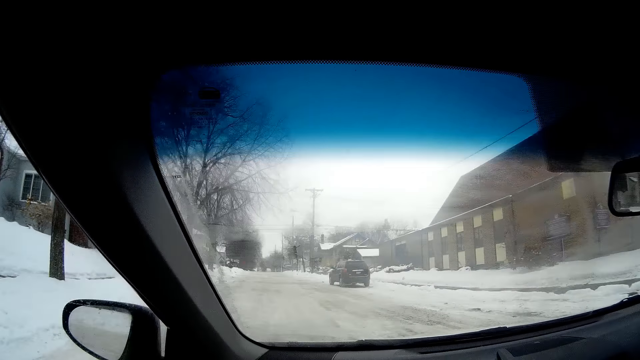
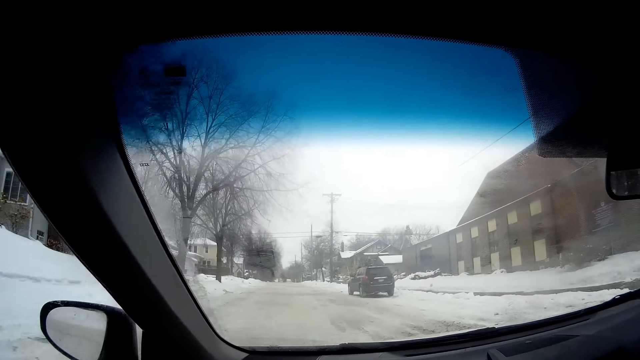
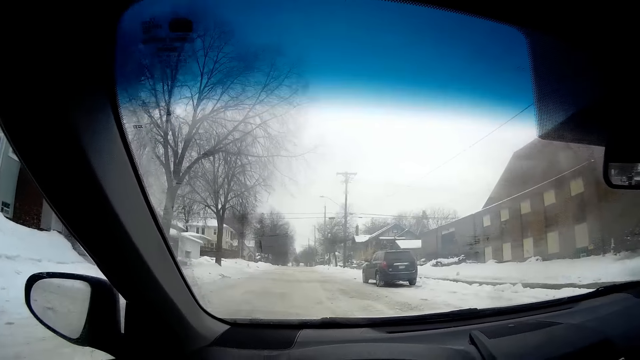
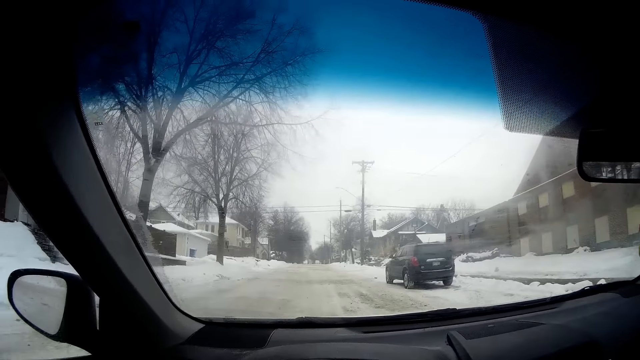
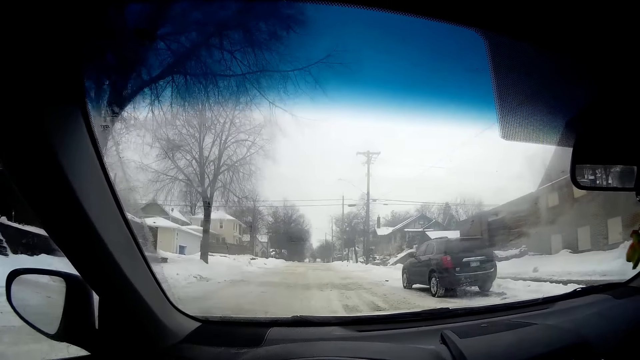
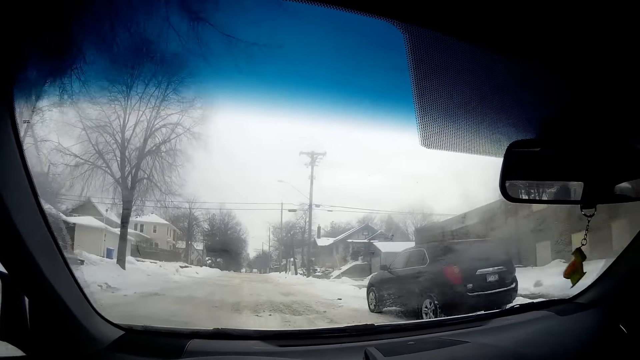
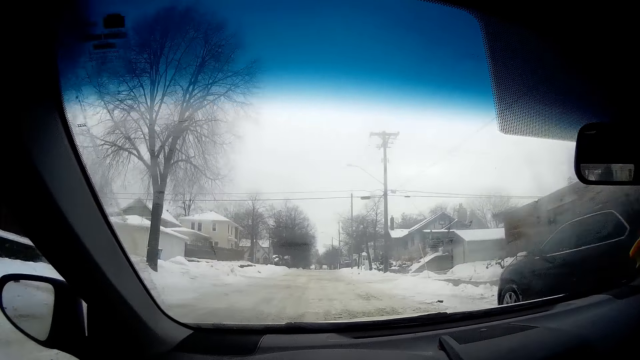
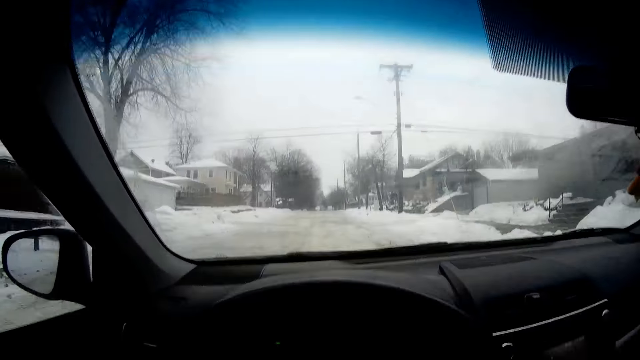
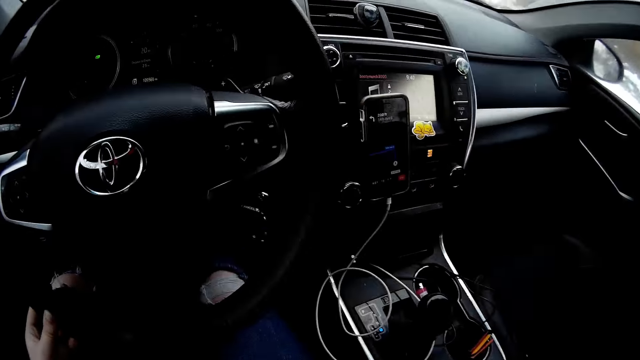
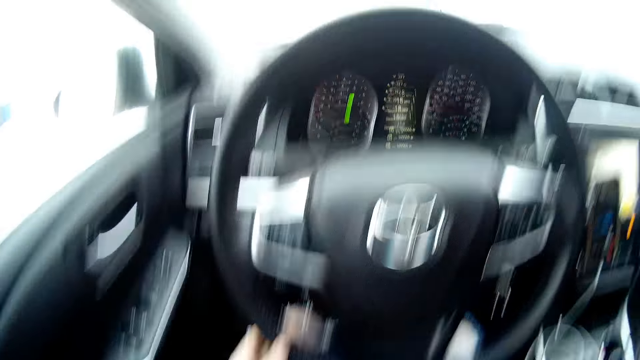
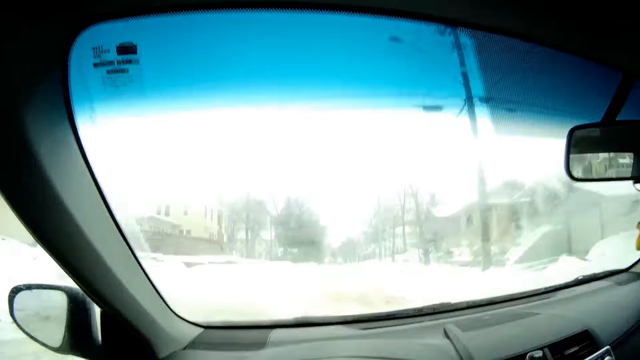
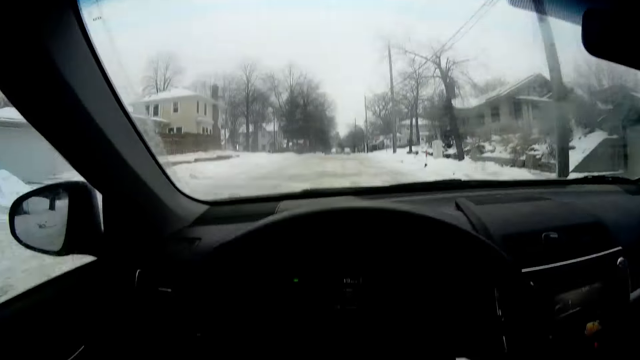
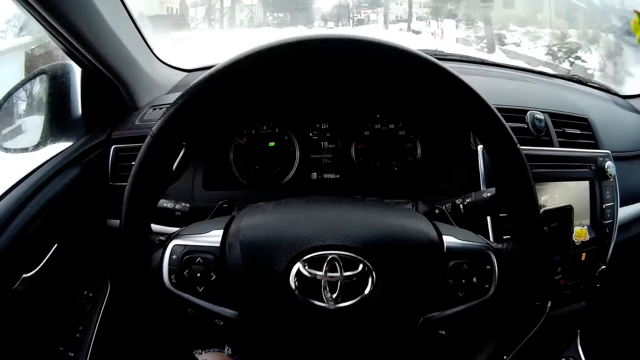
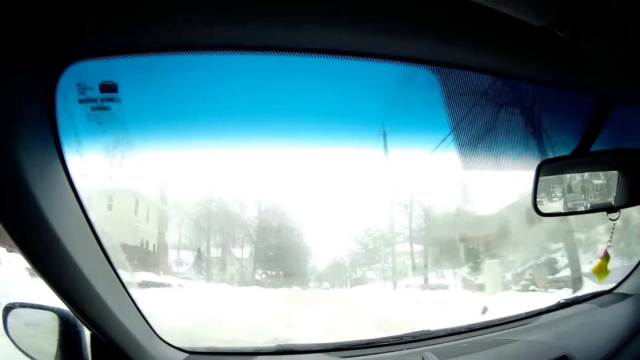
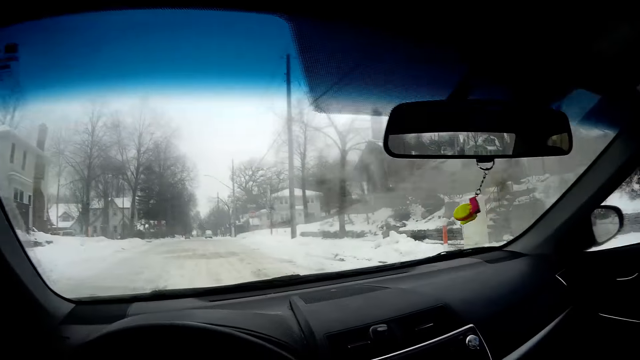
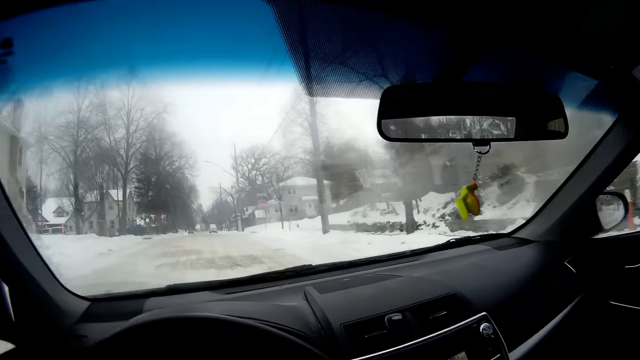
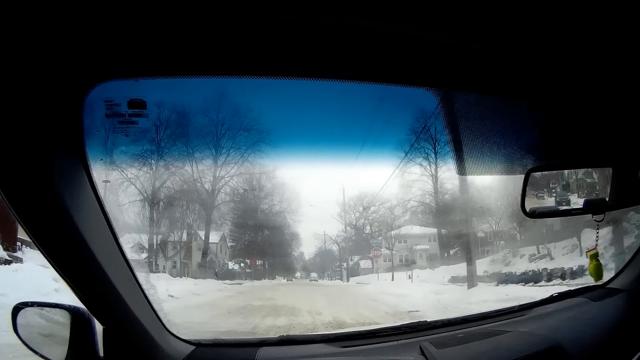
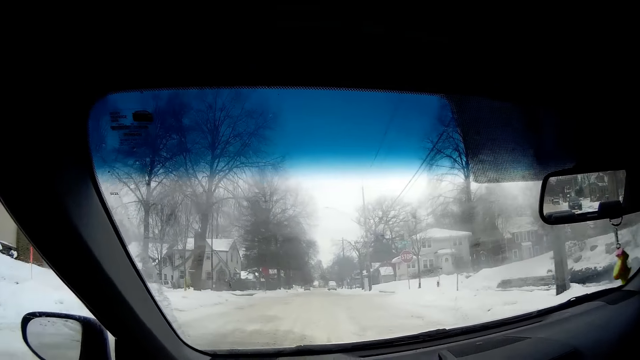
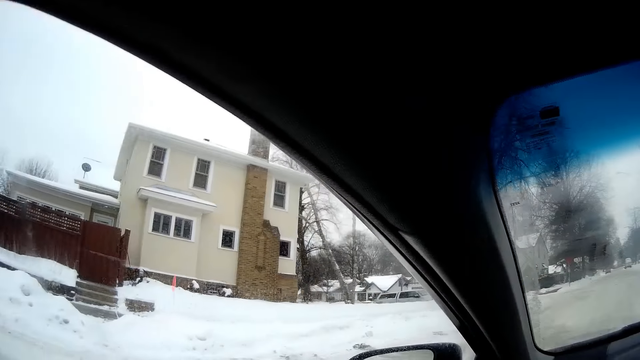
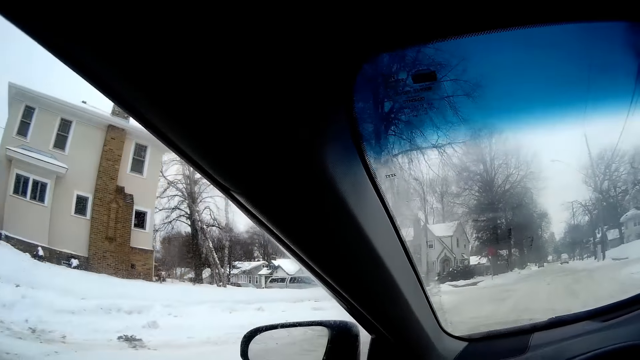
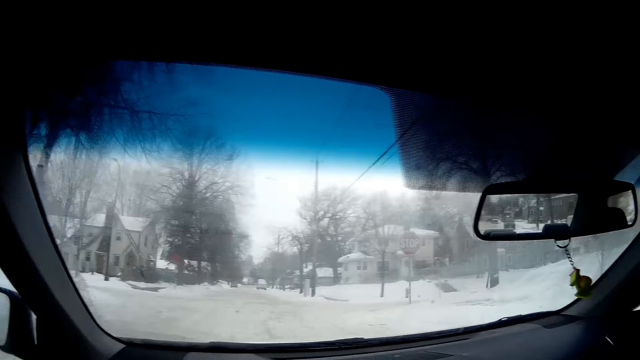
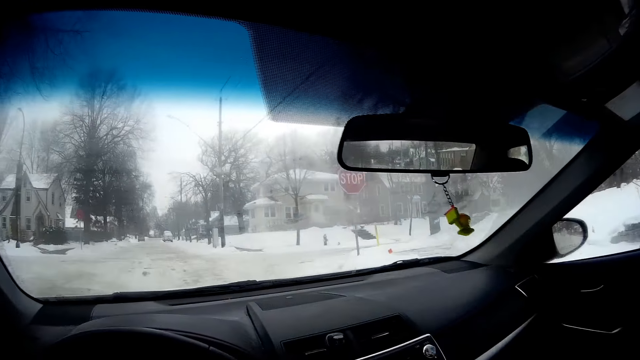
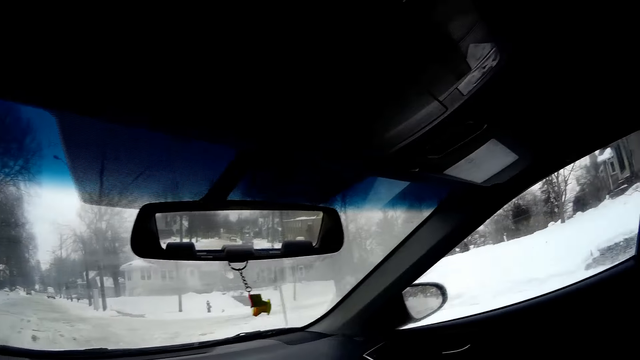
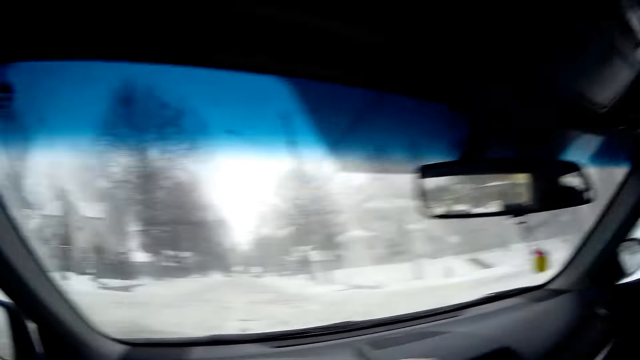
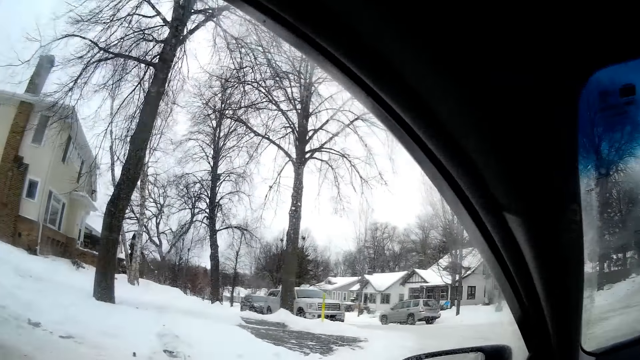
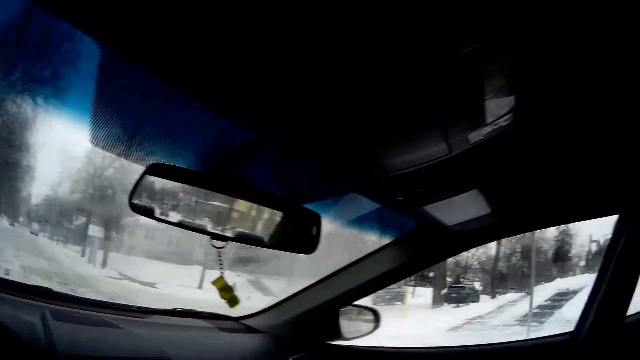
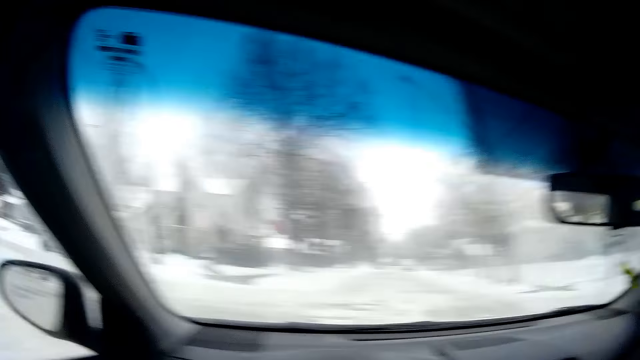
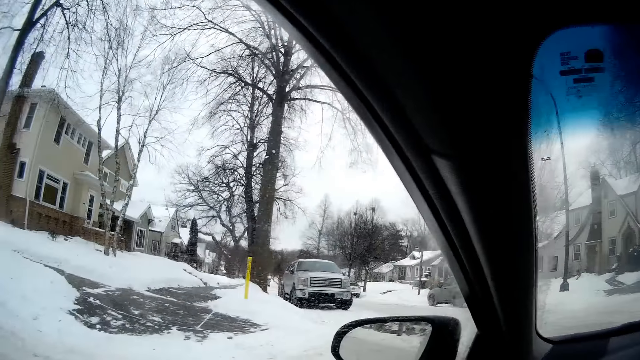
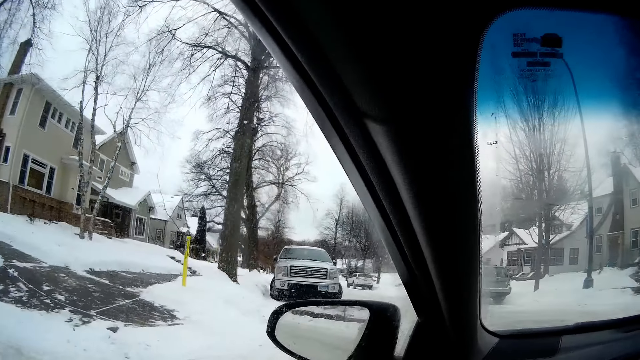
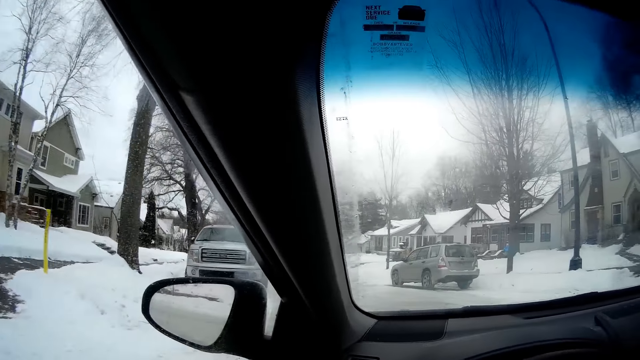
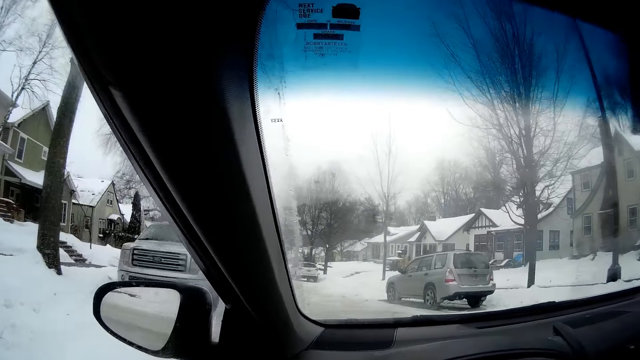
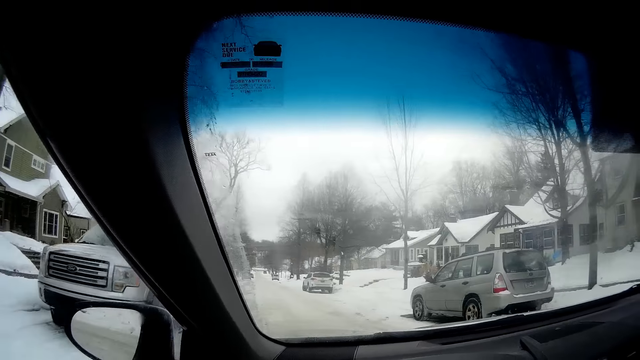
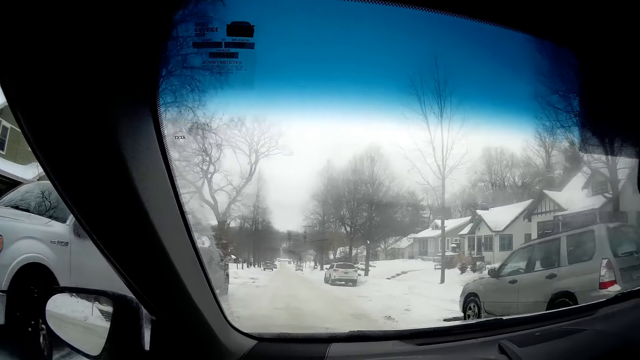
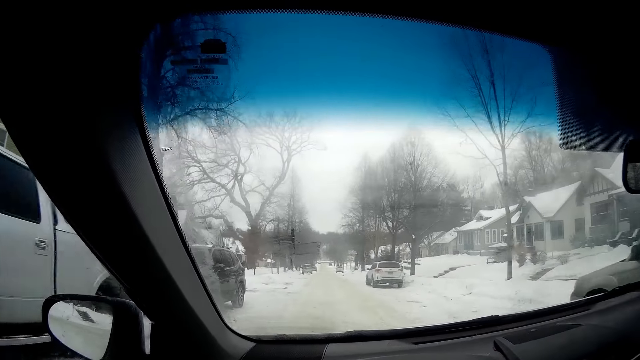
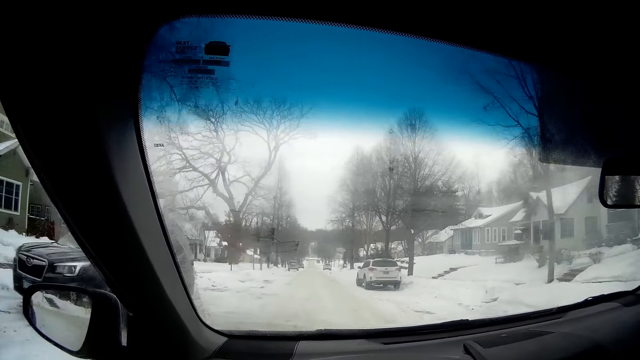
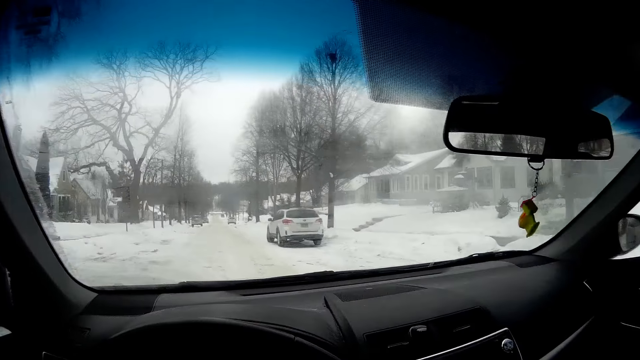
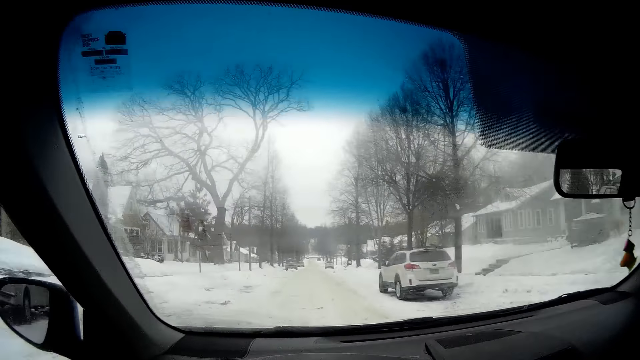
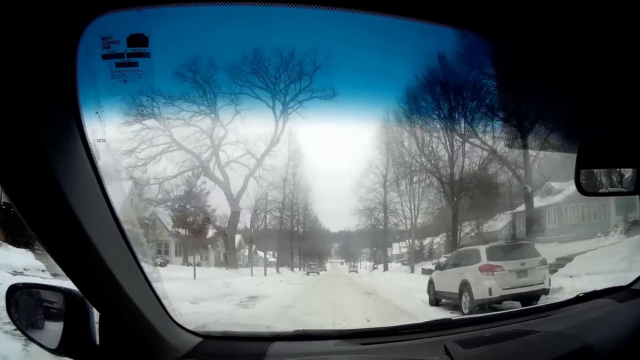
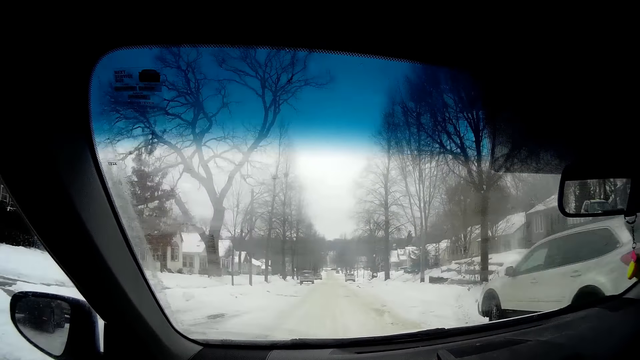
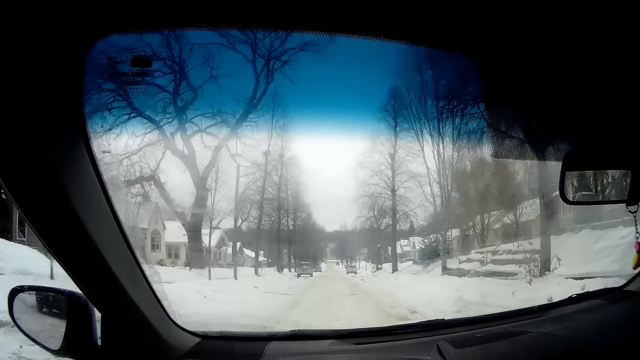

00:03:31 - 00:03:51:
The camera wearer looks away from the road. They drive the car forward on the road. They look away from the road. They drive the car forward on the road. They look around. They drive the car forward on the road.
